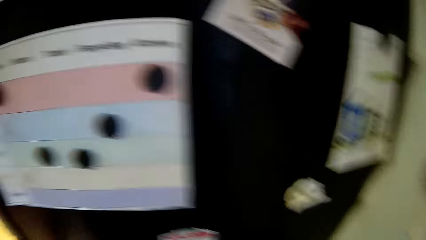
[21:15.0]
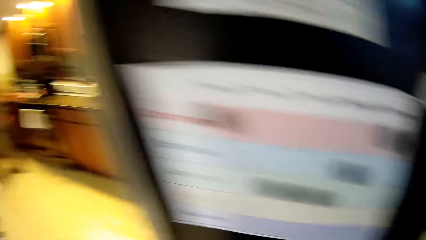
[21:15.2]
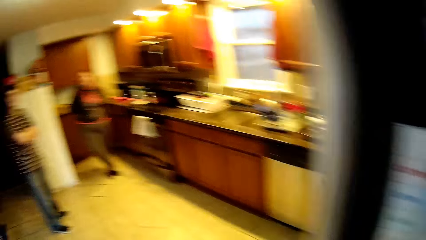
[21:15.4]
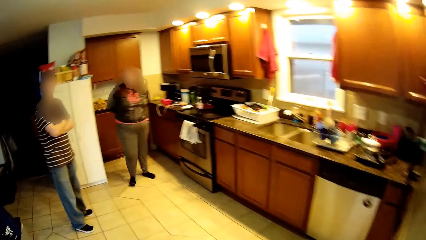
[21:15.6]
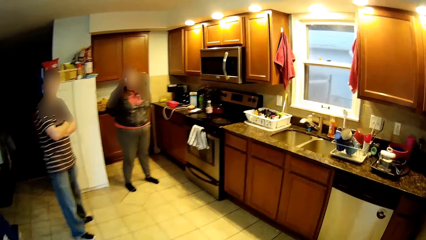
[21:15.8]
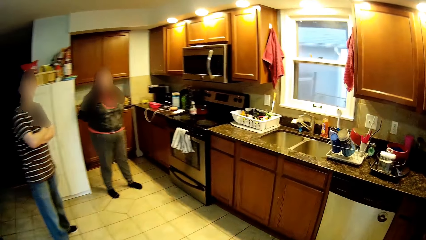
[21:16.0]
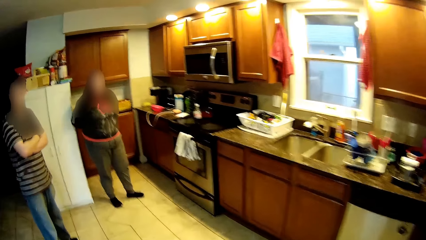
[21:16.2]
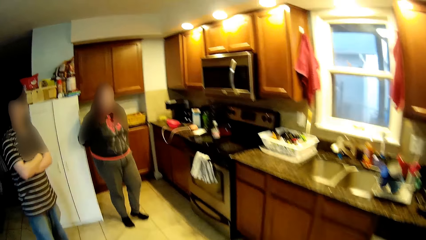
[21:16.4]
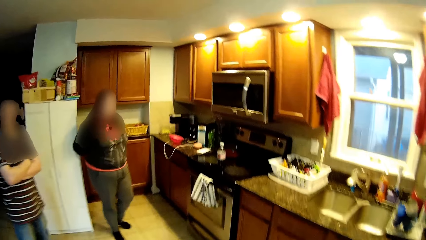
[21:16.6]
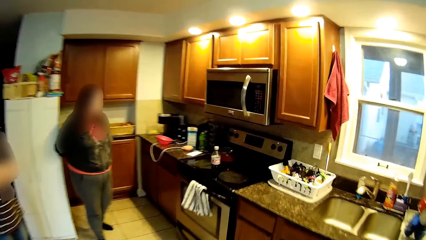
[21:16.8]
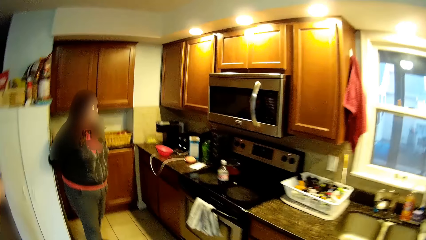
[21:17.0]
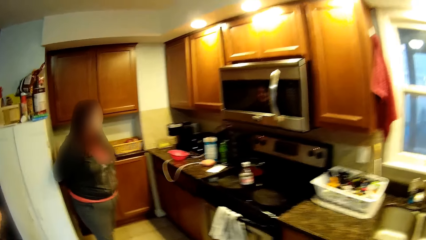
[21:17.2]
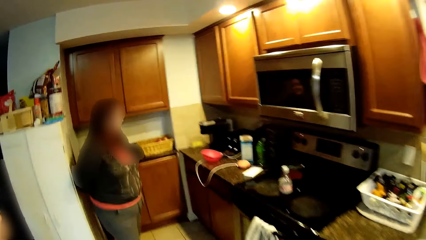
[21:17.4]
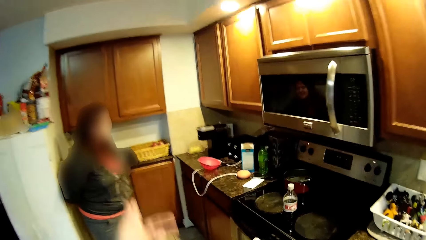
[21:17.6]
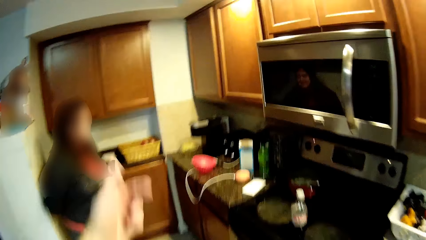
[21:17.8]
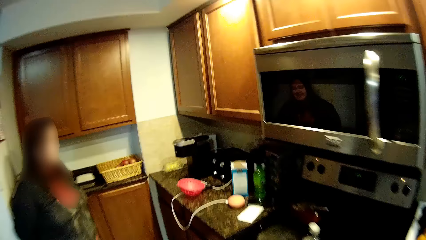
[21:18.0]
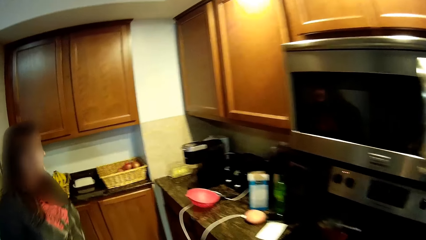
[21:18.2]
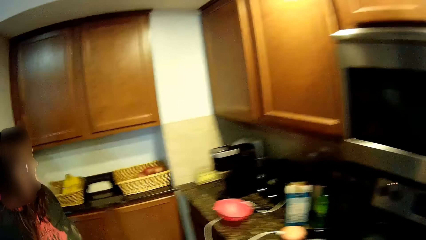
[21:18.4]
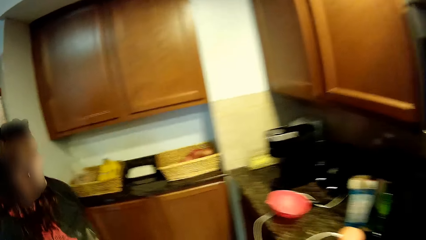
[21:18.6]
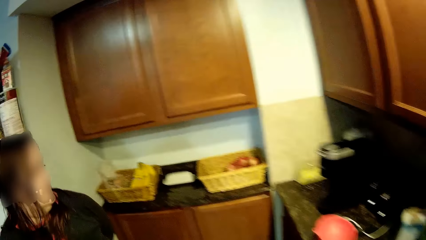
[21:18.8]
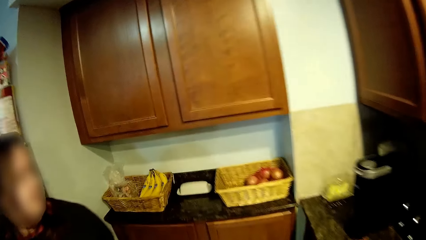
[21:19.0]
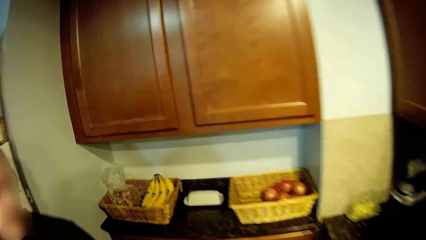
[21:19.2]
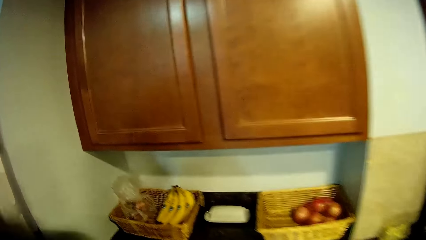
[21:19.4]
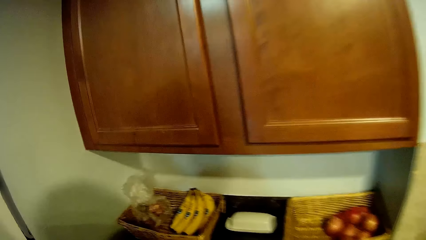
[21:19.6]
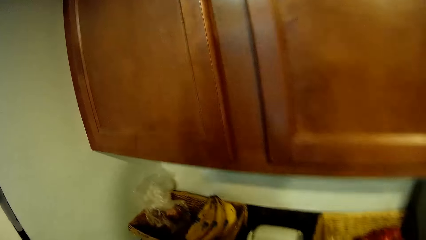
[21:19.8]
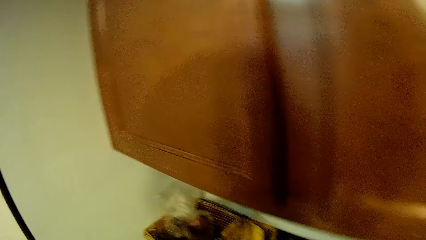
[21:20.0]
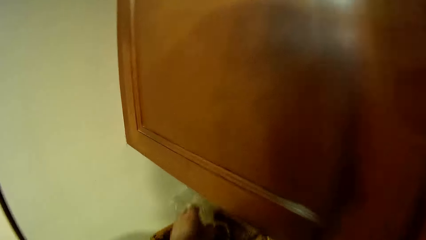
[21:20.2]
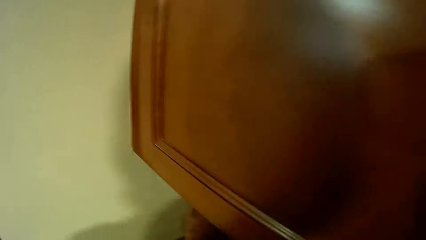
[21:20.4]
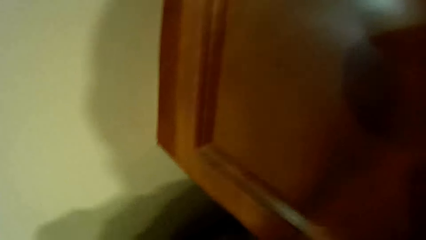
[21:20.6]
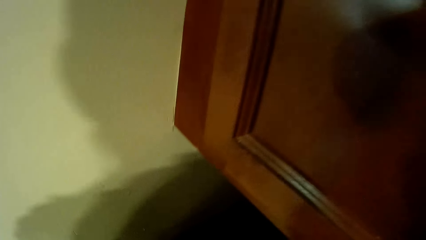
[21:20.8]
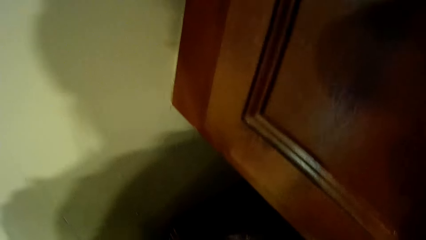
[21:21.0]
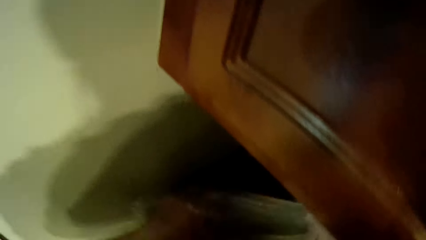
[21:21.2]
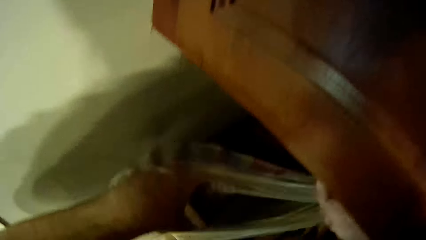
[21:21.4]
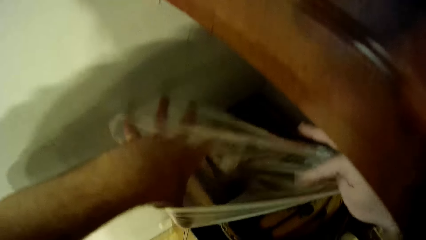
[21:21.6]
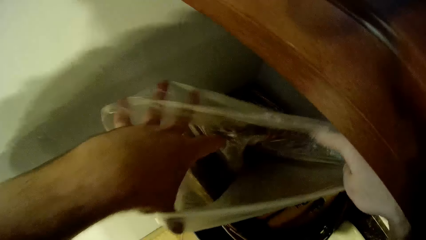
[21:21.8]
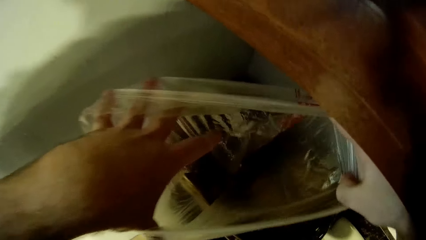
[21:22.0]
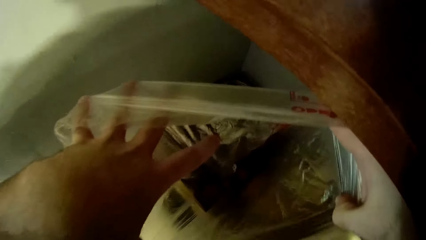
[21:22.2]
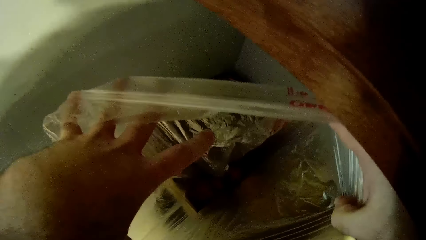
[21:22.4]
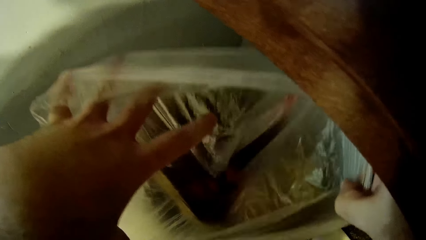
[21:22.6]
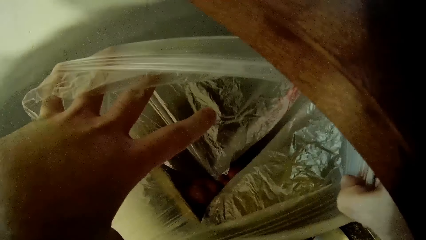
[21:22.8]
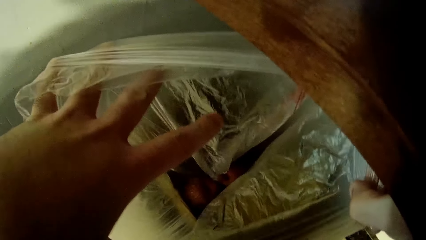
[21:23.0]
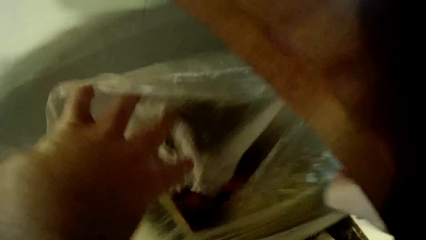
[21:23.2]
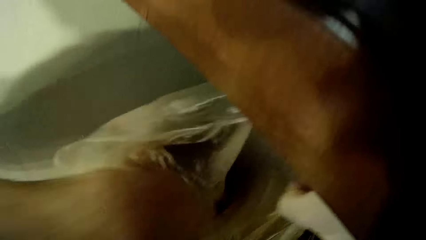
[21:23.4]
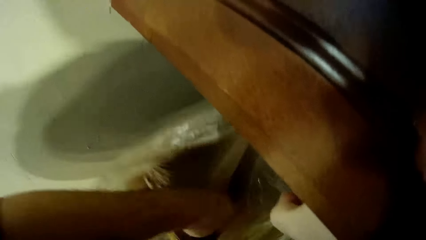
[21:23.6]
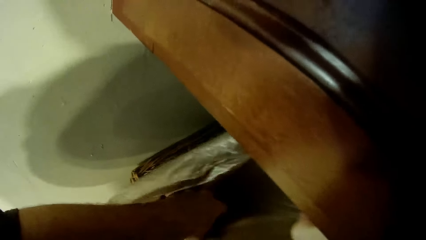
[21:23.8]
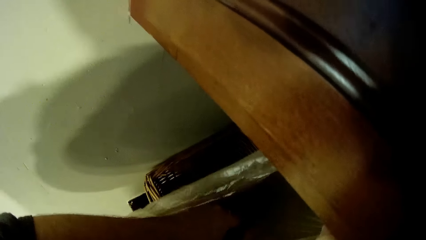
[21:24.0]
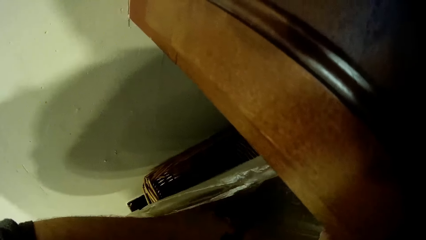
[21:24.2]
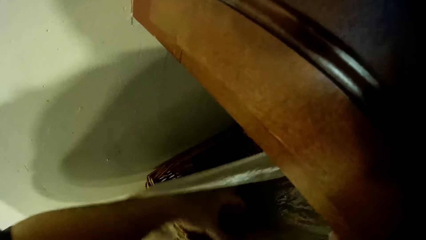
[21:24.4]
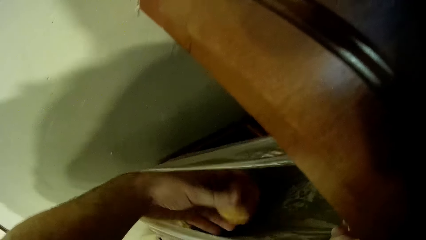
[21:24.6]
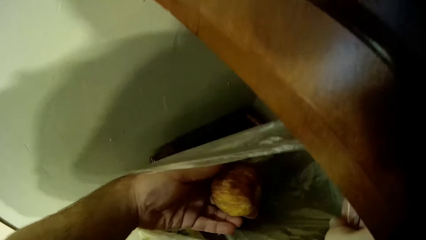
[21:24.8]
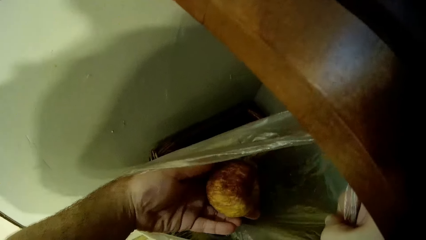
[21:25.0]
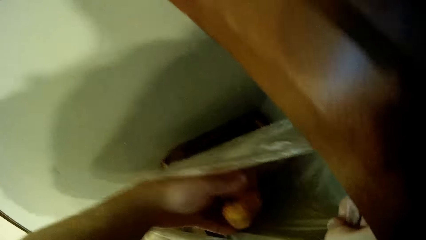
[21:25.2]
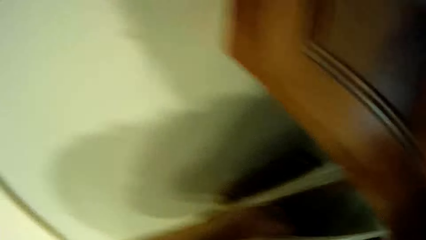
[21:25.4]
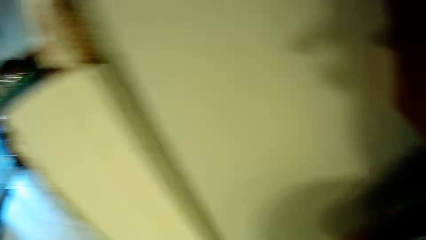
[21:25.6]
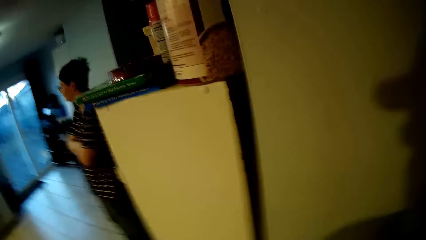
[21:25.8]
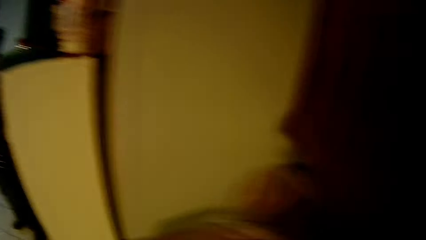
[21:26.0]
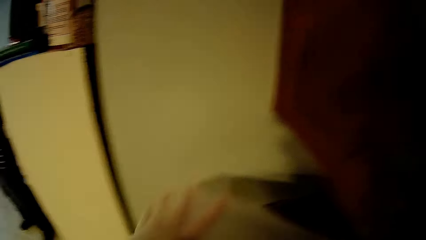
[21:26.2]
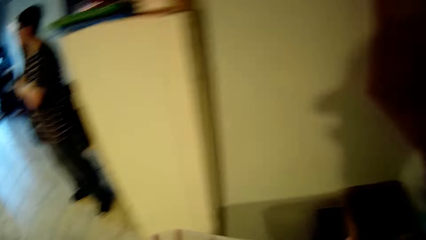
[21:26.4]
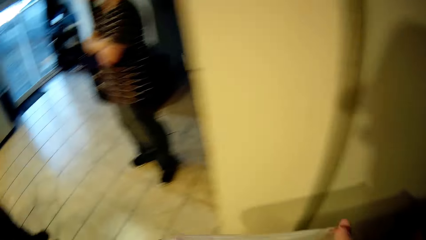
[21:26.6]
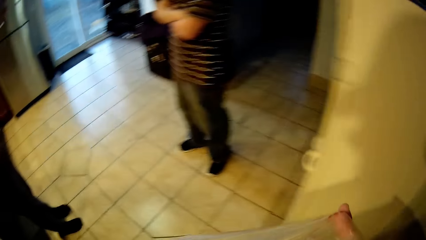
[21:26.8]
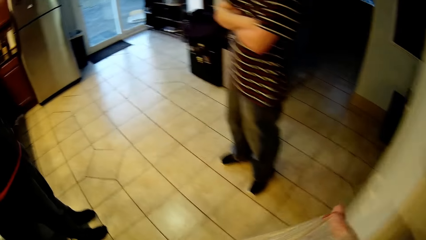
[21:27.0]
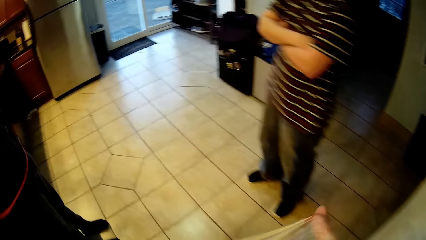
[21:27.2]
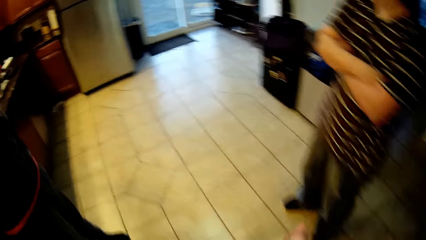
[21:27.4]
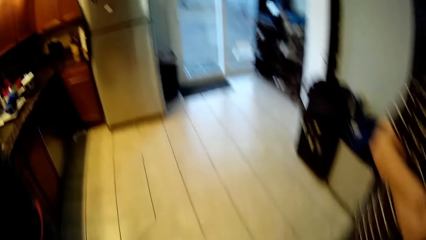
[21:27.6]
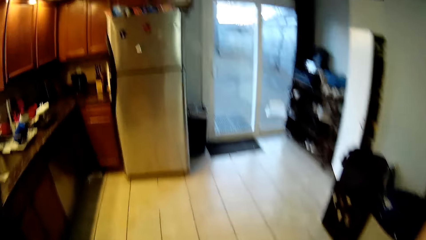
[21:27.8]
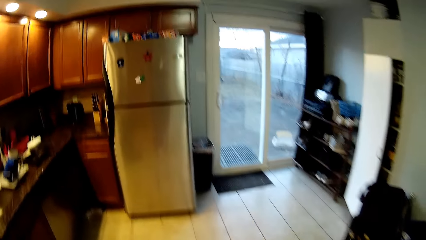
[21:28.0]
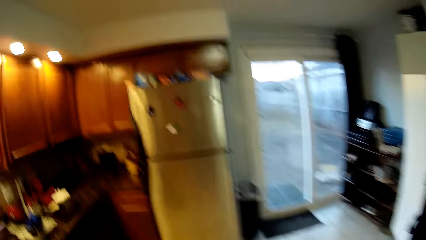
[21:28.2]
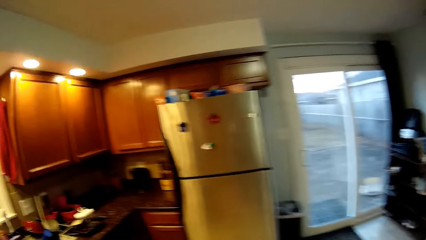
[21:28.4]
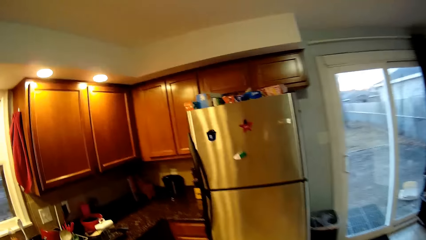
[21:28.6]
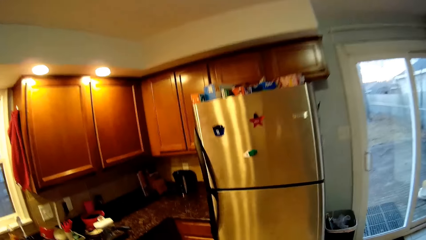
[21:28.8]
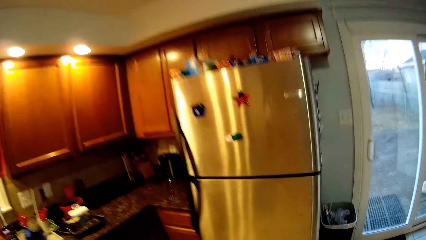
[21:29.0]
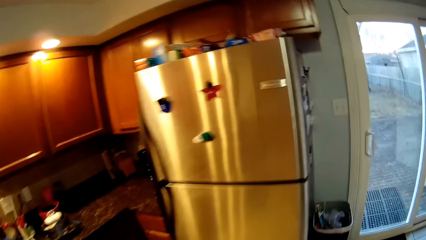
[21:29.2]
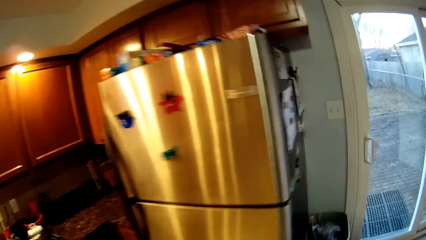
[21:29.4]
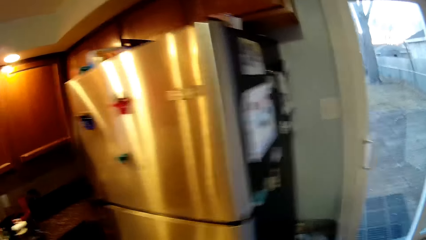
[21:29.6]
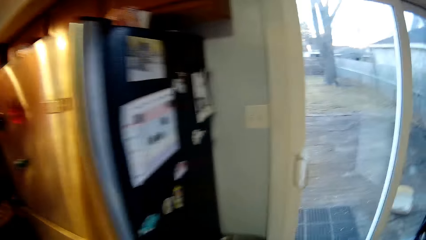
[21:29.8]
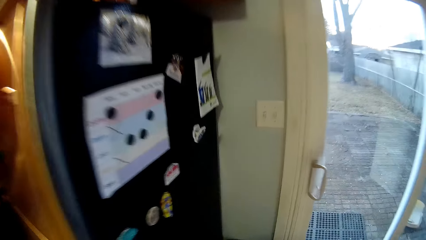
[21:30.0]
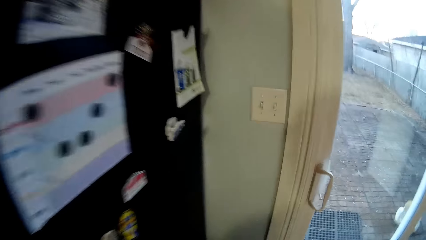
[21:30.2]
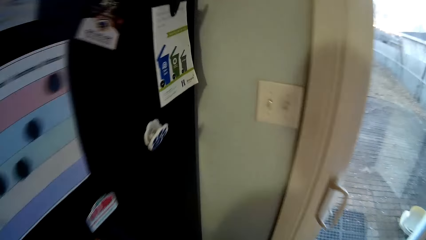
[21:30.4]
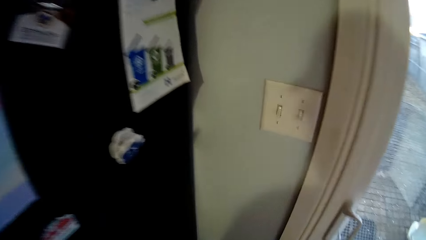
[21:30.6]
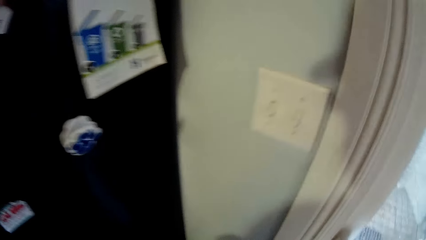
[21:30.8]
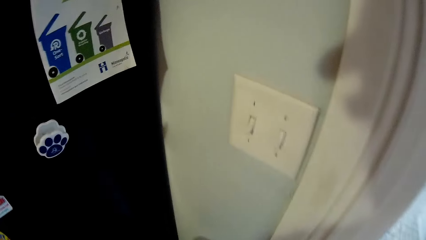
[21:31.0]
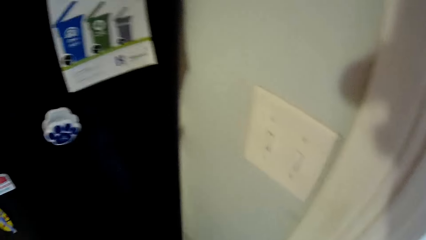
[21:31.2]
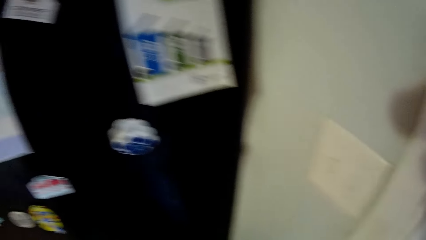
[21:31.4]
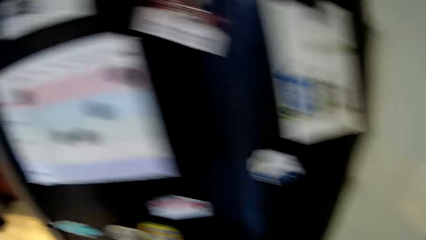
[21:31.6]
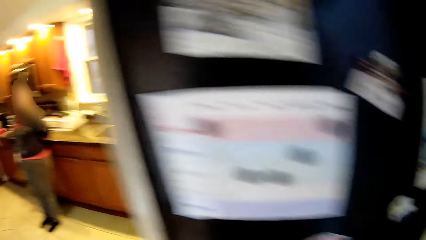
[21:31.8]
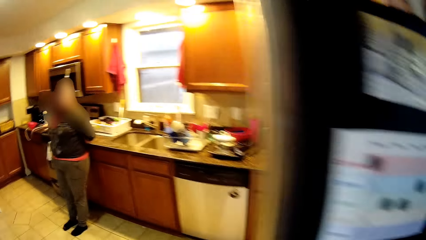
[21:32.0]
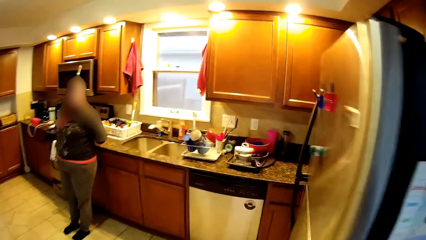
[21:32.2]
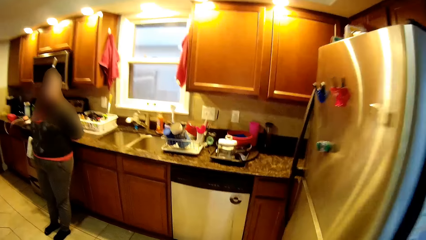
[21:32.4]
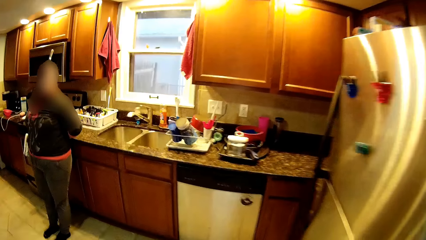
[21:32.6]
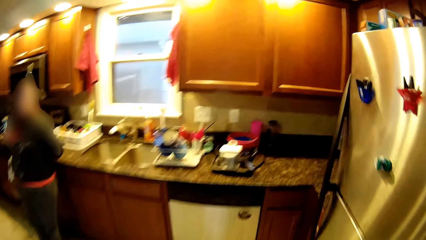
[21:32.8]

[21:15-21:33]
The camera wearer walks around. A man leans on the wall. The camera wearer moves a hand and walks around. They pick a plastic paper and stand against the cabinet. They look inside the plastic paper. They hold a bag and put a hand in the bag. They pick a fruit in a plastic bag and put the fruit in the plastic bag. They turn to the side, pick the plastic paper, and walk around. They put the plastic paper in a trash bin. The man stands against the counter top.
